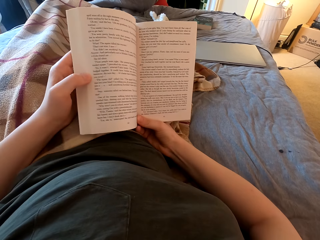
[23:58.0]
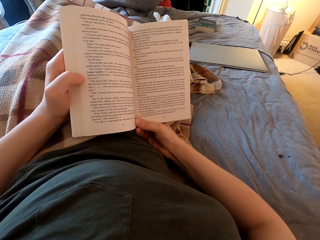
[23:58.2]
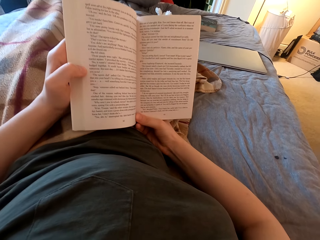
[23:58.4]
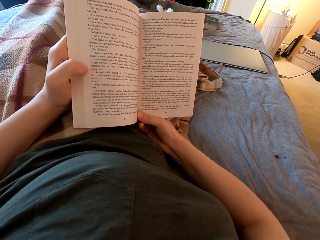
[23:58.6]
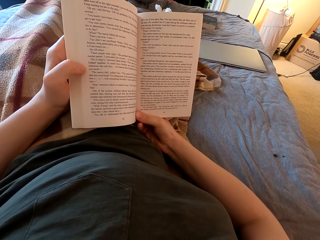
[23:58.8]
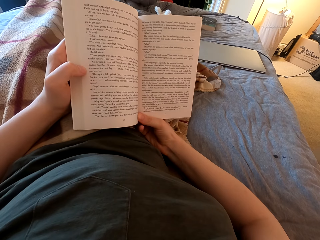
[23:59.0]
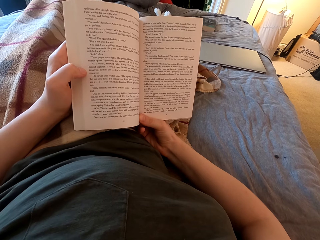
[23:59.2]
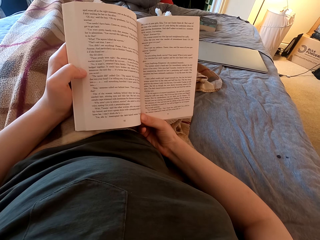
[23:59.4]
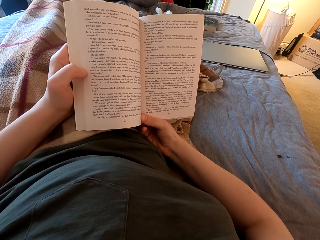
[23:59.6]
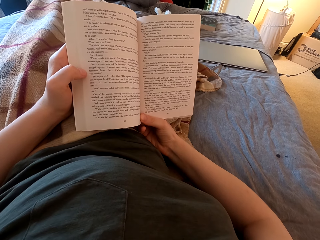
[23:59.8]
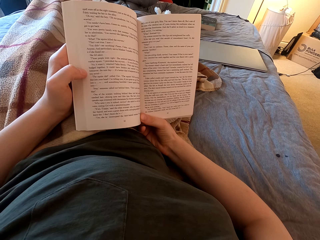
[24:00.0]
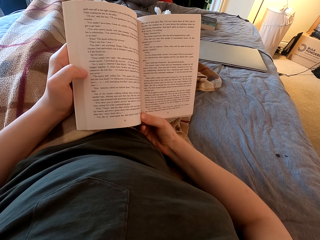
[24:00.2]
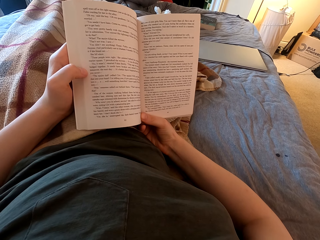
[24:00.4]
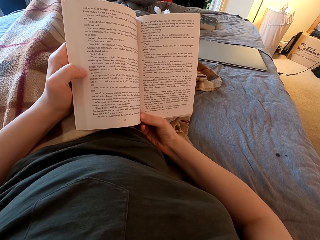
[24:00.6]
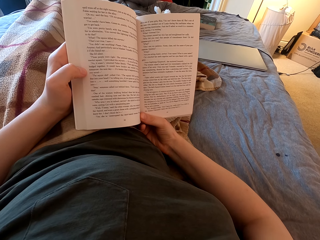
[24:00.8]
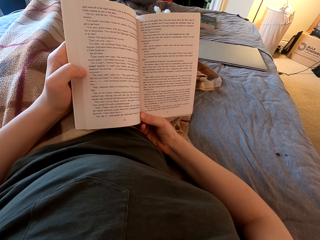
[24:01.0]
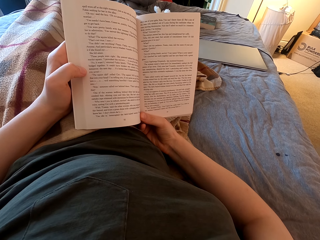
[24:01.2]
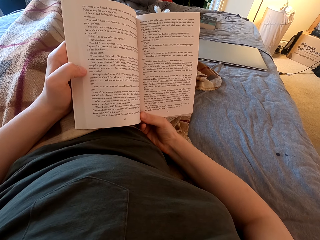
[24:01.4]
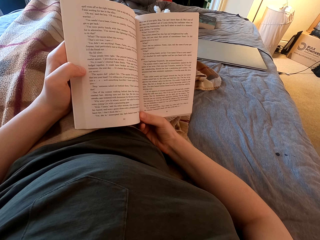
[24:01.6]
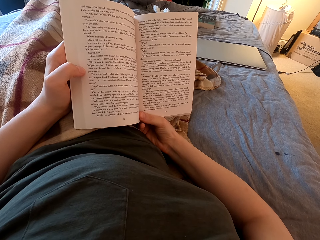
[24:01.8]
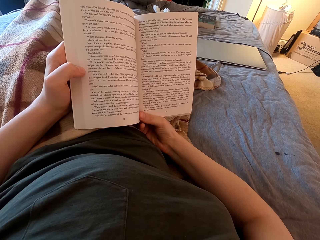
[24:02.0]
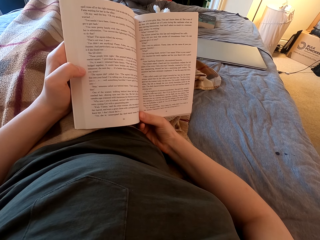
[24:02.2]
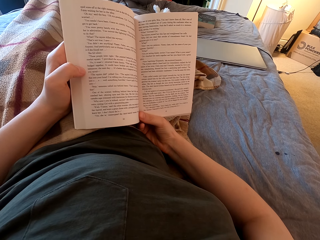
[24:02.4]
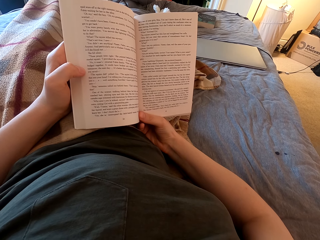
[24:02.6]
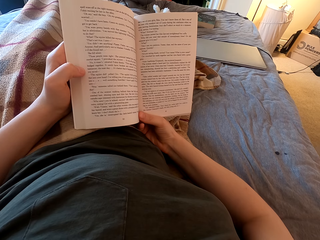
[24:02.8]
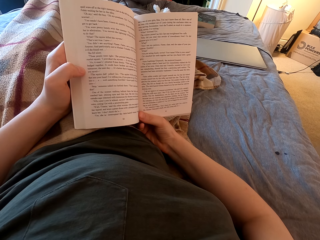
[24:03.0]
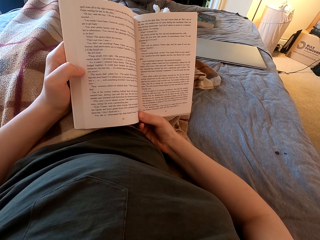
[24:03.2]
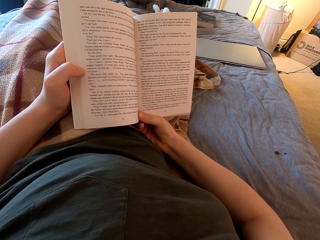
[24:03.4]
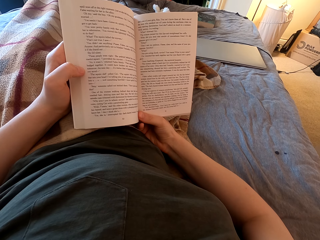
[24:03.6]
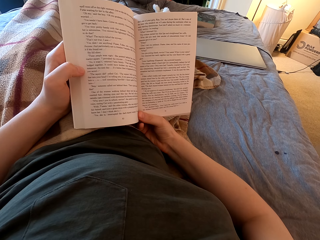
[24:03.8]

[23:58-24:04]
The camera wearer swings both hands. They read the book.

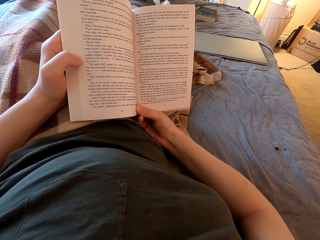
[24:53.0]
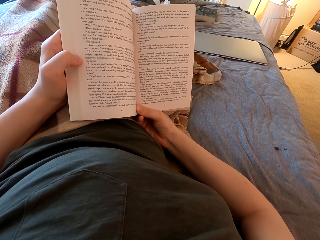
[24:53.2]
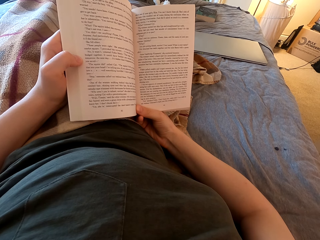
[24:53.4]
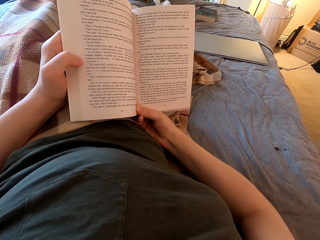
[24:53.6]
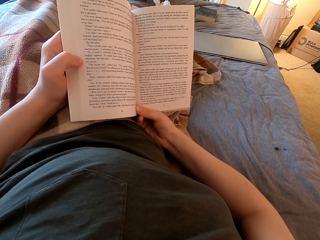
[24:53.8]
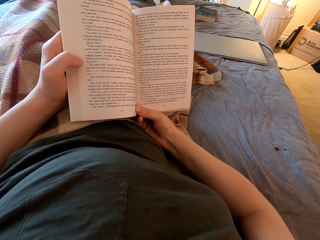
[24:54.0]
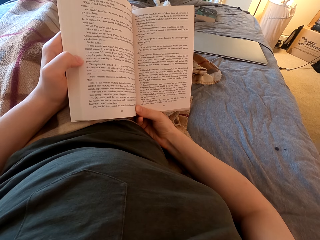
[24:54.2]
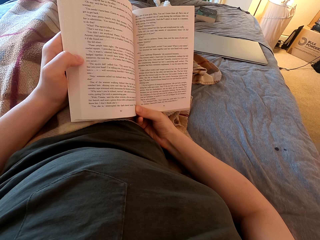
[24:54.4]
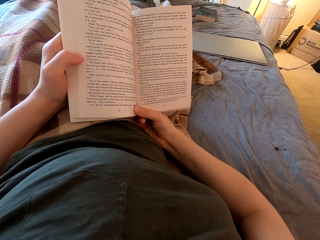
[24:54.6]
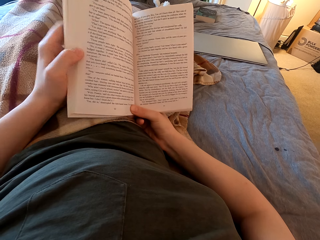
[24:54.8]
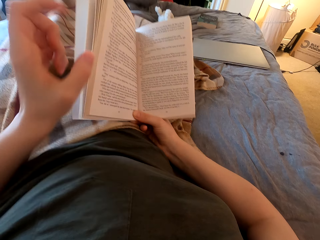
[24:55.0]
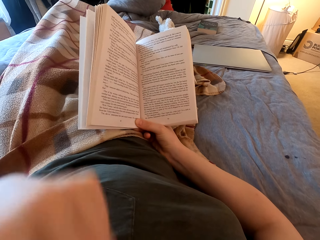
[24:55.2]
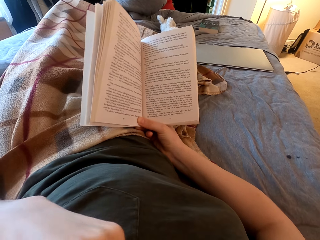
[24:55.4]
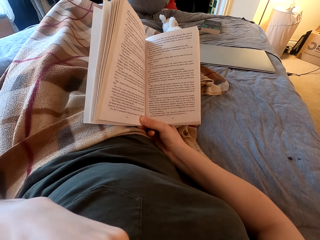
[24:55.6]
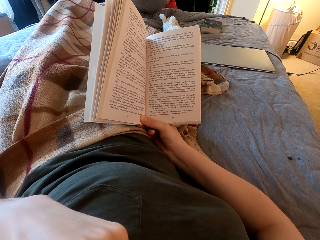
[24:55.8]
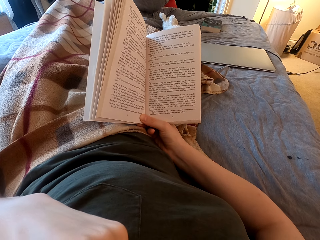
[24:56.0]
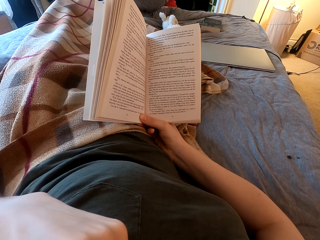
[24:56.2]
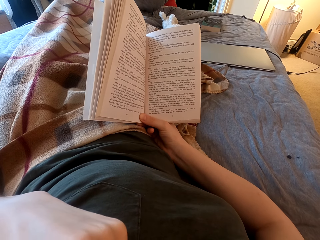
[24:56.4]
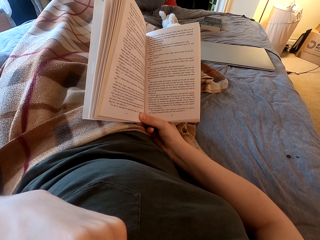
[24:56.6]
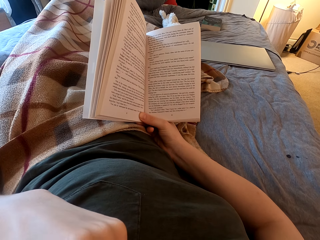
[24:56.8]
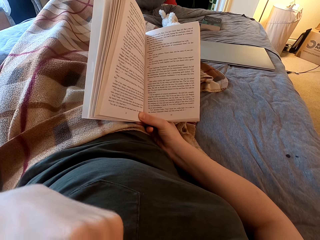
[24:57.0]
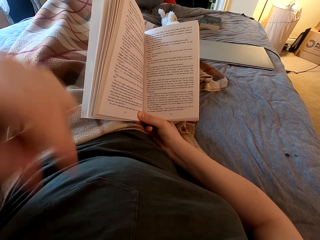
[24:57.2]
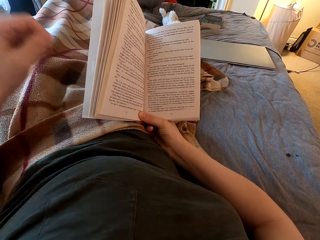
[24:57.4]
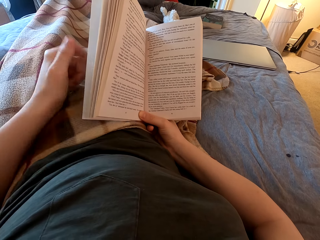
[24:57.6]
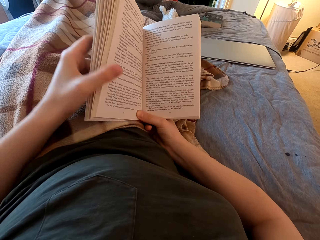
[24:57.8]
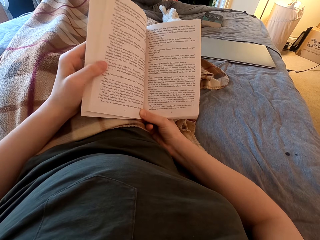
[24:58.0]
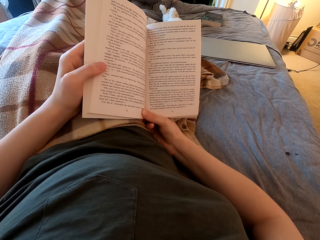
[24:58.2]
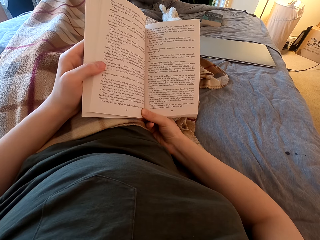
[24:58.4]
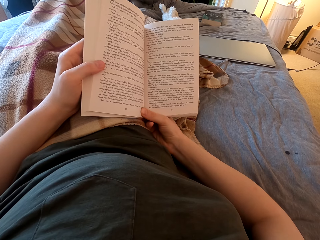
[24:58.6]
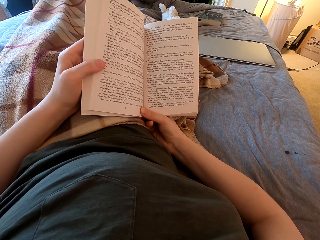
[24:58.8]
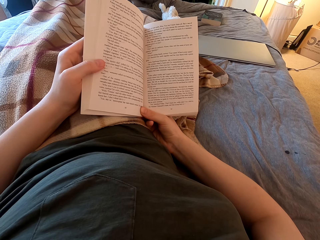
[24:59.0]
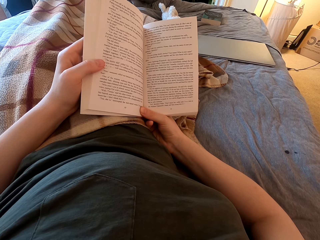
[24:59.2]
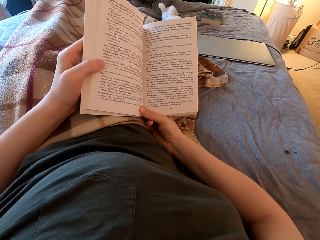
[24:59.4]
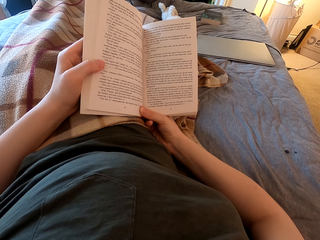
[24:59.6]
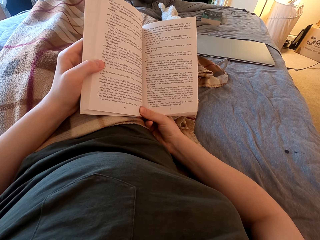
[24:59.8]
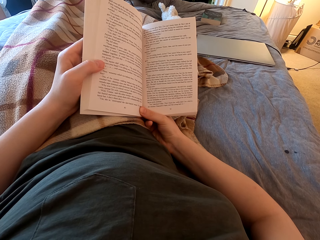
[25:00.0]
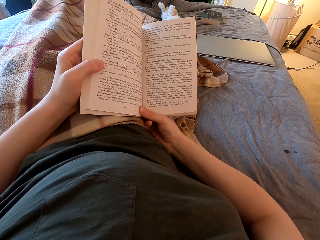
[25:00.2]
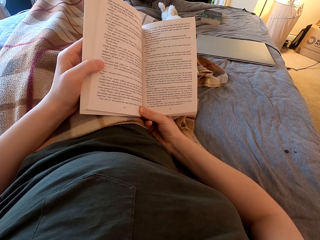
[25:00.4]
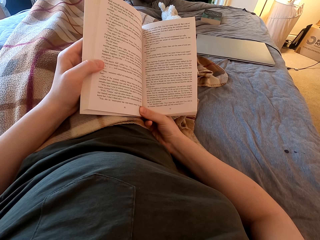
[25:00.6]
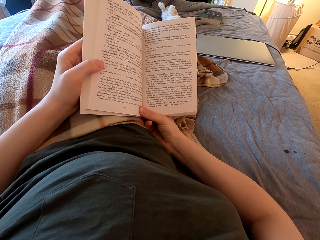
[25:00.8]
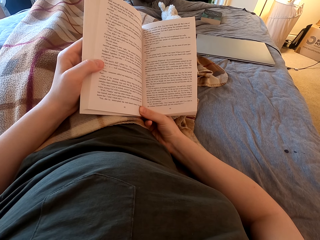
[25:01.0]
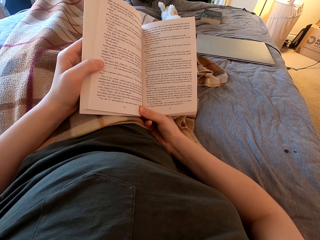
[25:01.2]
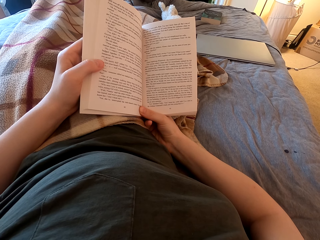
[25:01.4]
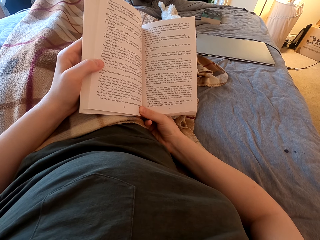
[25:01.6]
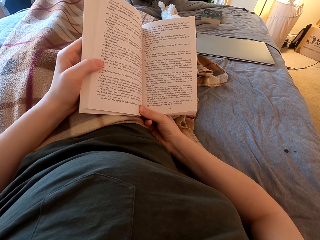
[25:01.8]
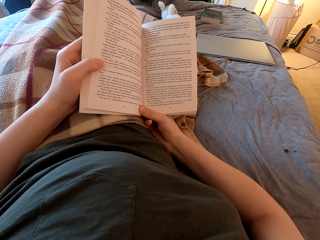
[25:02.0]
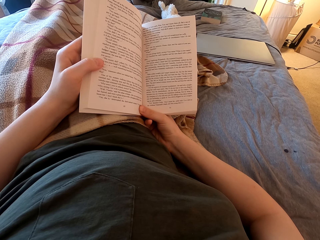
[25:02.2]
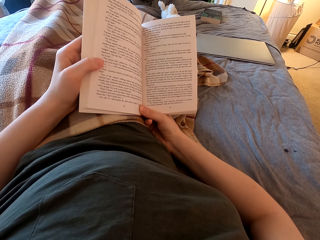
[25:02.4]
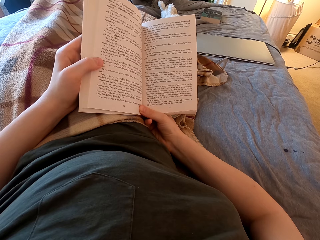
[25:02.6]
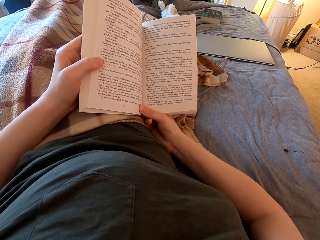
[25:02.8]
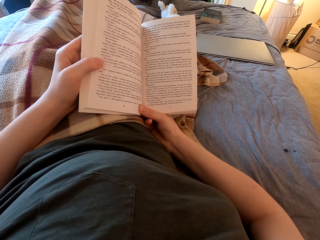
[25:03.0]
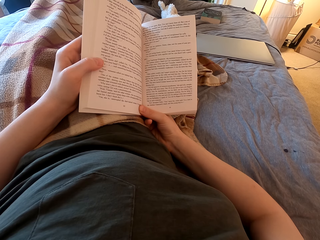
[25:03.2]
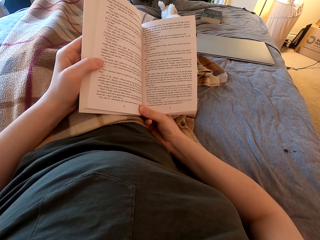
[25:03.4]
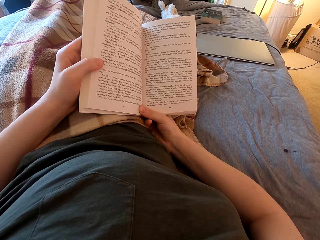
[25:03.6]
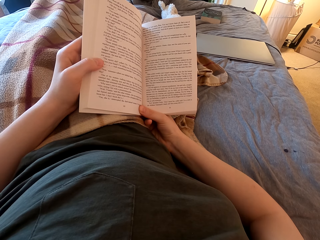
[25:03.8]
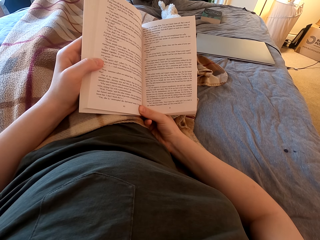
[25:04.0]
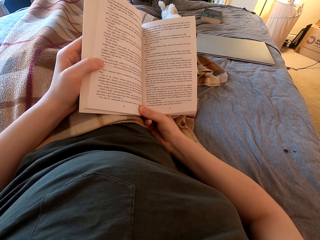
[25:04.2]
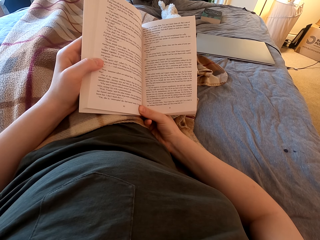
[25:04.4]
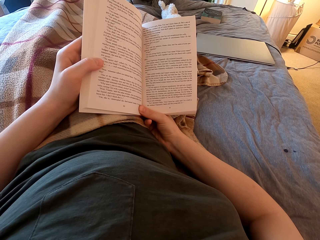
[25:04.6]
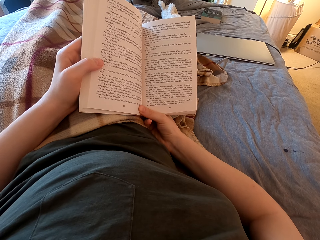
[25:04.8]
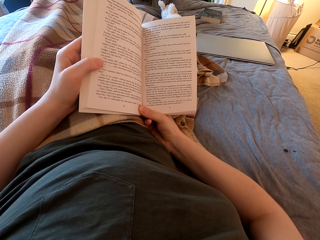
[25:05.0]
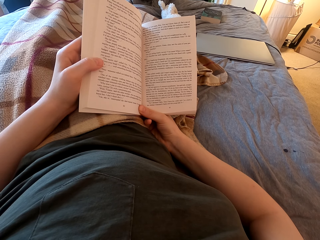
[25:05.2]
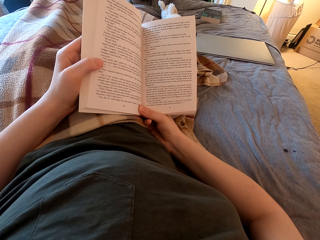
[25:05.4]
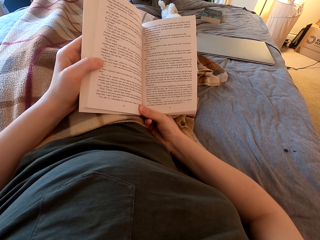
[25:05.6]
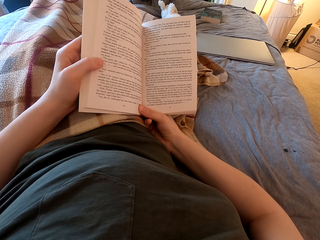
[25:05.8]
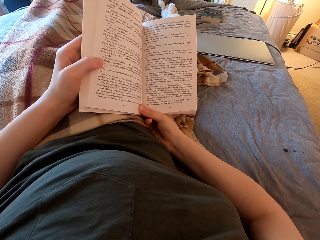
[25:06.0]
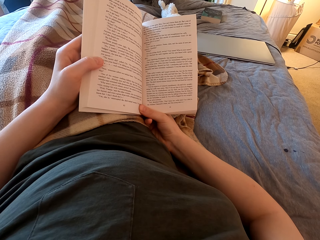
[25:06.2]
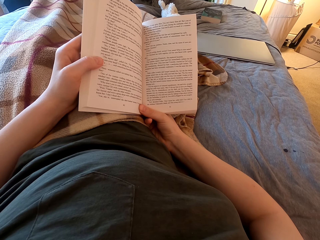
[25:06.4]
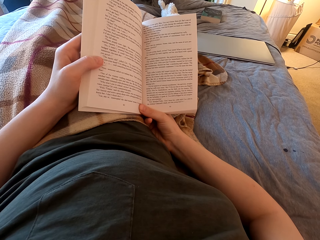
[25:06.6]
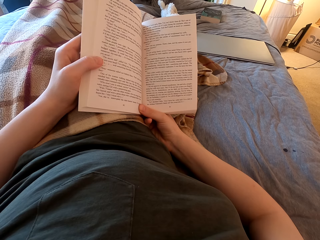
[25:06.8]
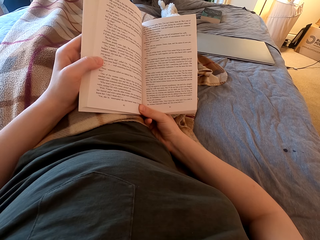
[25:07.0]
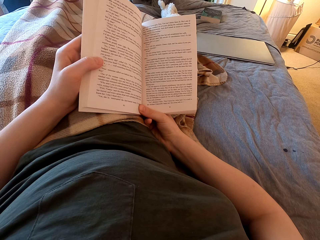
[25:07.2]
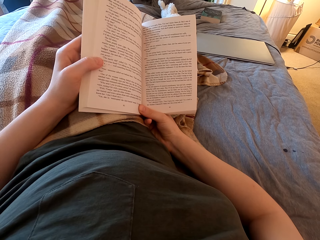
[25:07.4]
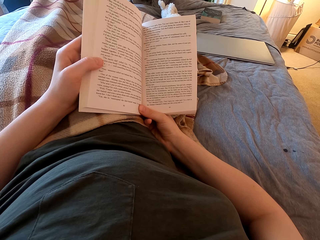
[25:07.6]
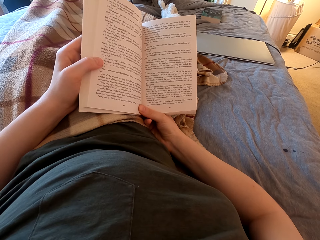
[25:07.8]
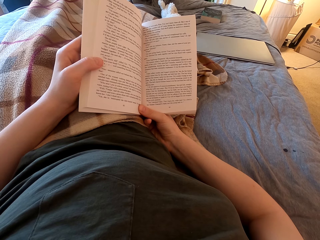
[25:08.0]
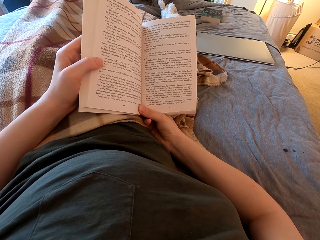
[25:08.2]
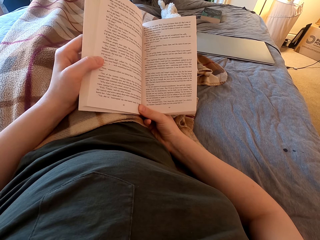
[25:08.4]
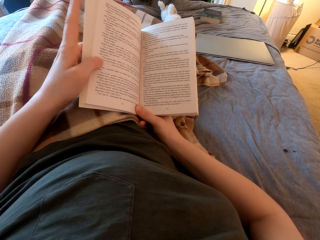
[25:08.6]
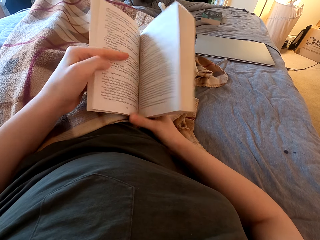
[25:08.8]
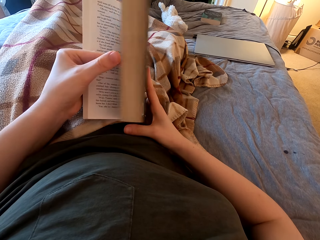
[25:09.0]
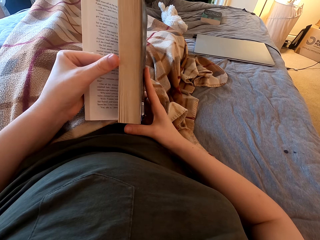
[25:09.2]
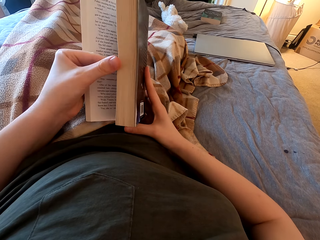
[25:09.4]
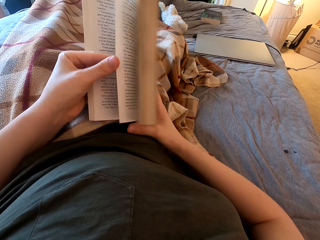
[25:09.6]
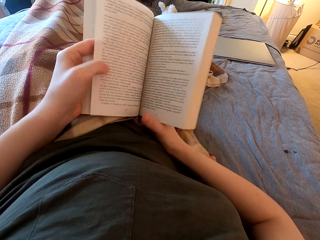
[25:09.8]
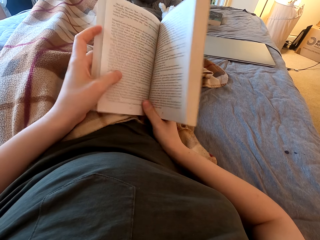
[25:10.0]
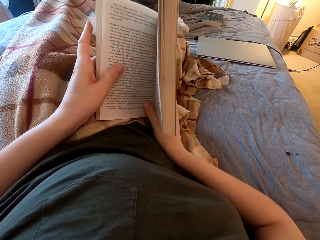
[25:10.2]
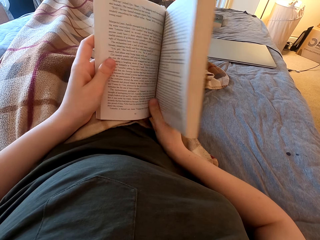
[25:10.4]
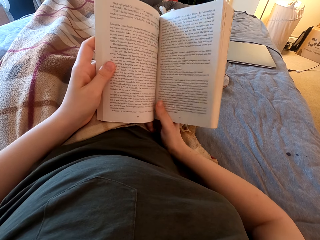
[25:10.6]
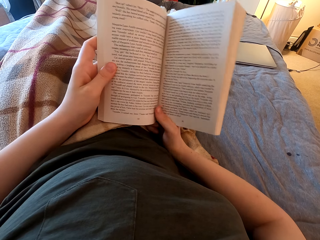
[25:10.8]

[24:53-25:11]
The camera wearer swings the left hand. She touches something. She scratches her face. She swings the left hand. She holds the book with the left hand. She reads the book. She turns the page of the book with the left hand to the next page.
